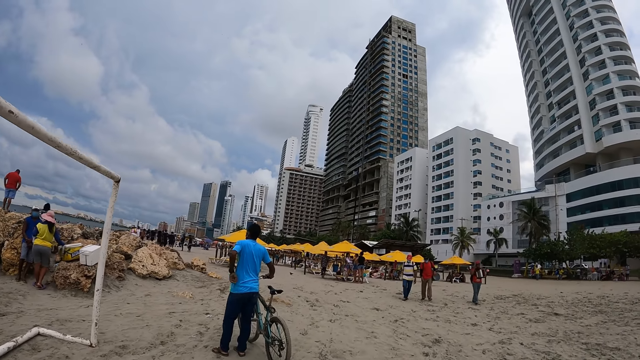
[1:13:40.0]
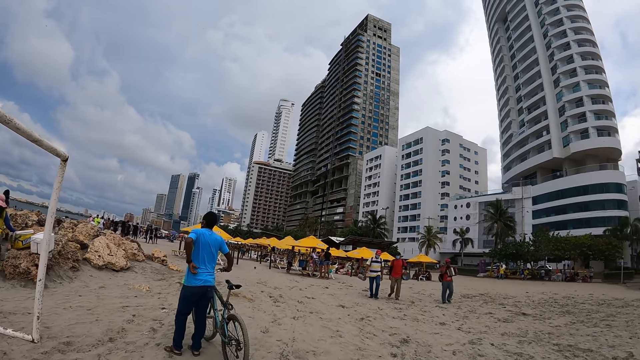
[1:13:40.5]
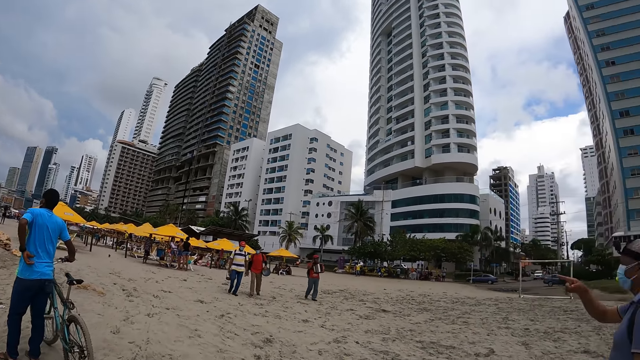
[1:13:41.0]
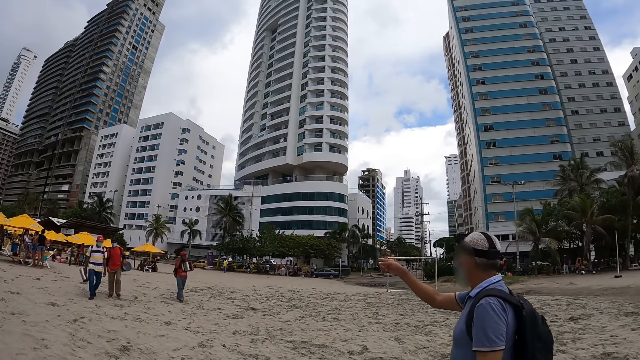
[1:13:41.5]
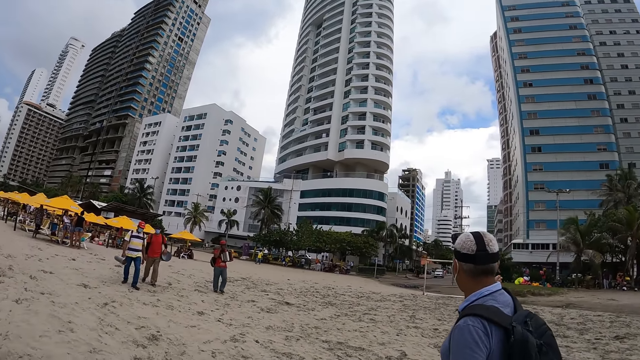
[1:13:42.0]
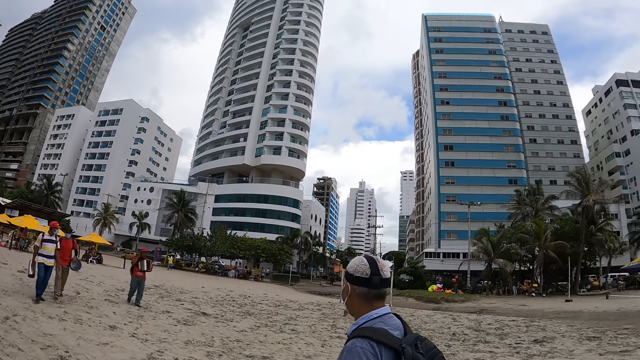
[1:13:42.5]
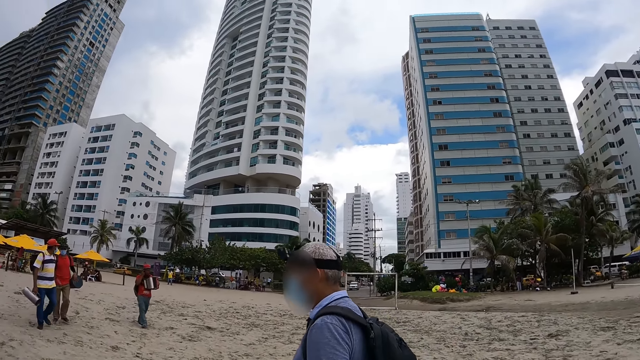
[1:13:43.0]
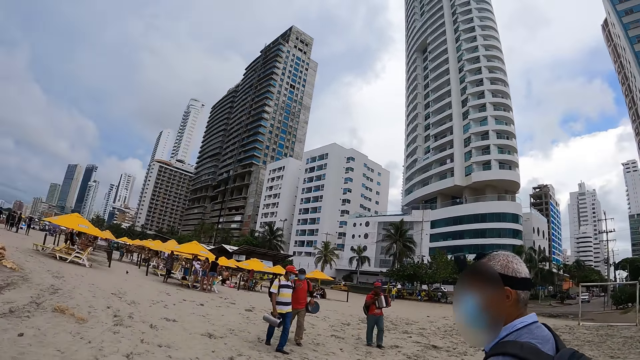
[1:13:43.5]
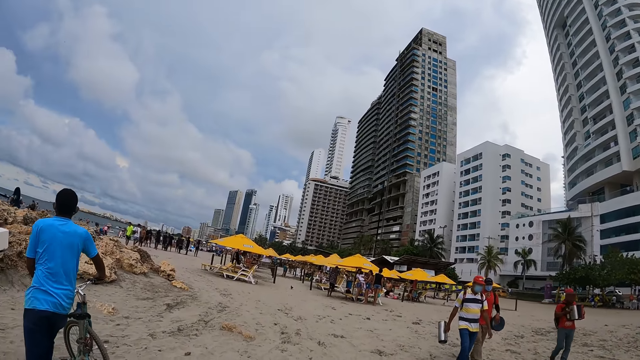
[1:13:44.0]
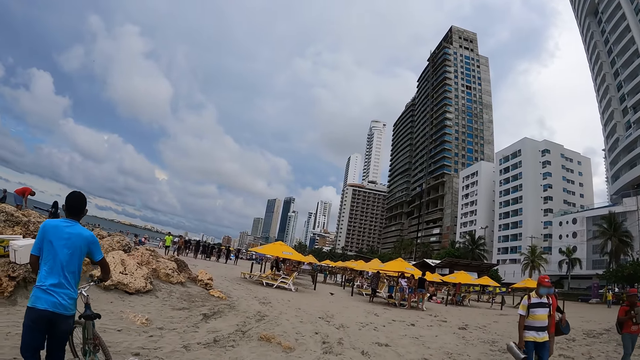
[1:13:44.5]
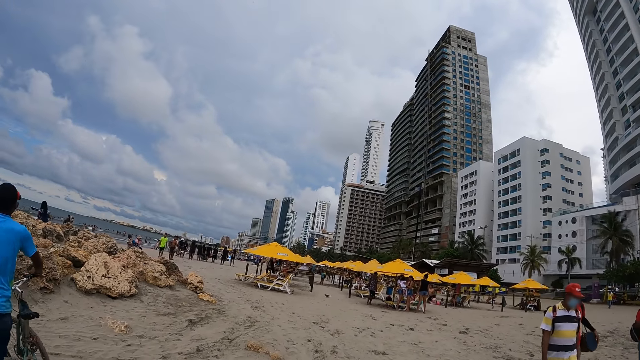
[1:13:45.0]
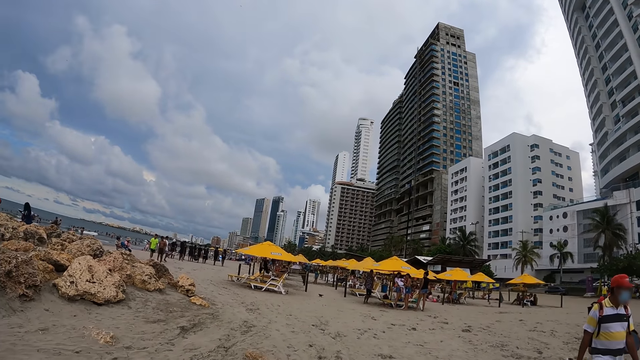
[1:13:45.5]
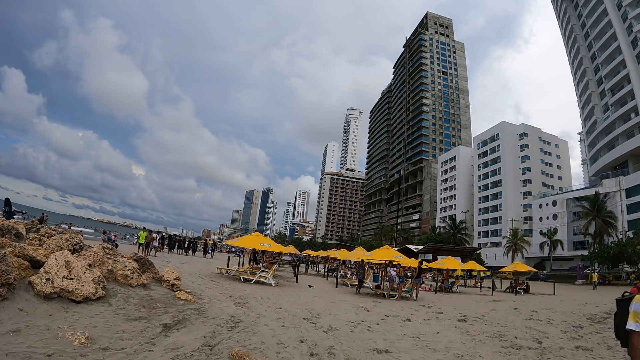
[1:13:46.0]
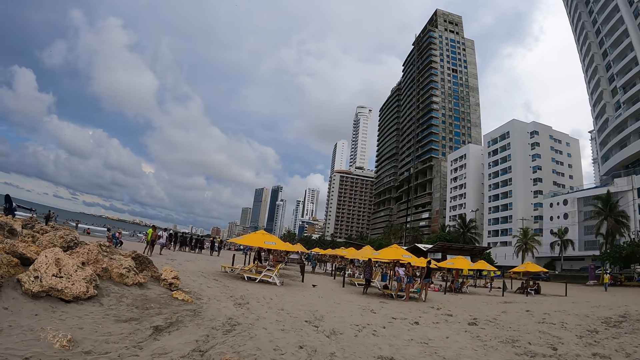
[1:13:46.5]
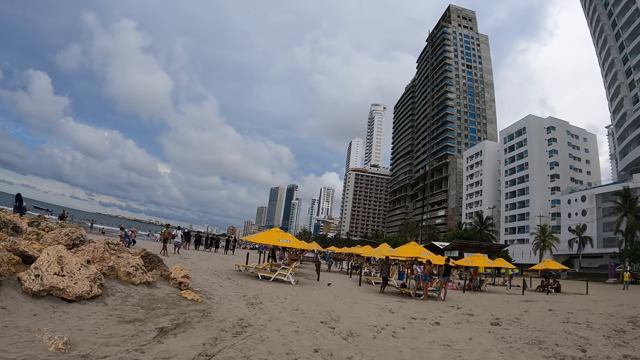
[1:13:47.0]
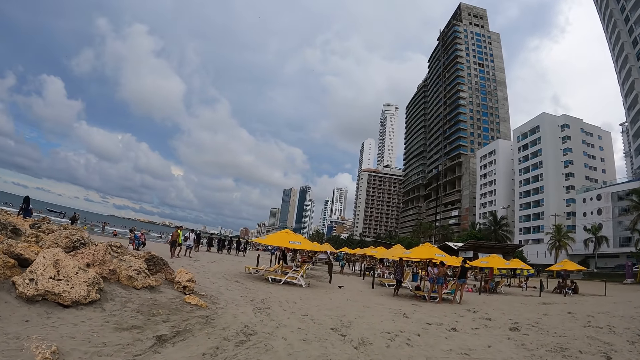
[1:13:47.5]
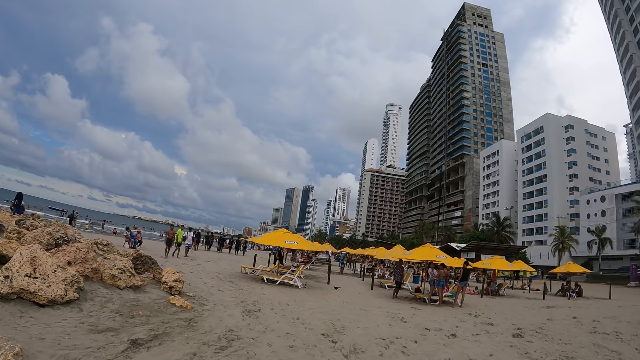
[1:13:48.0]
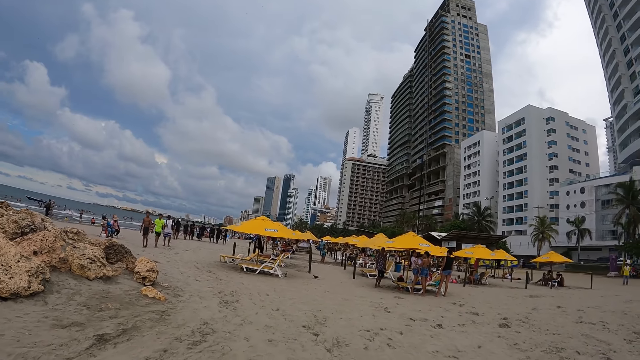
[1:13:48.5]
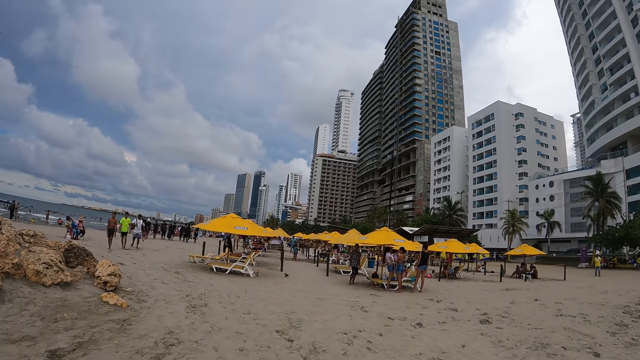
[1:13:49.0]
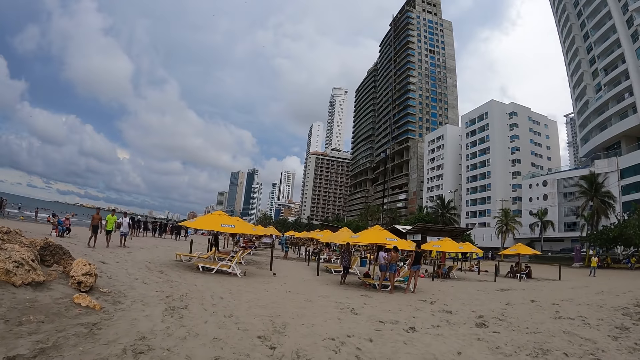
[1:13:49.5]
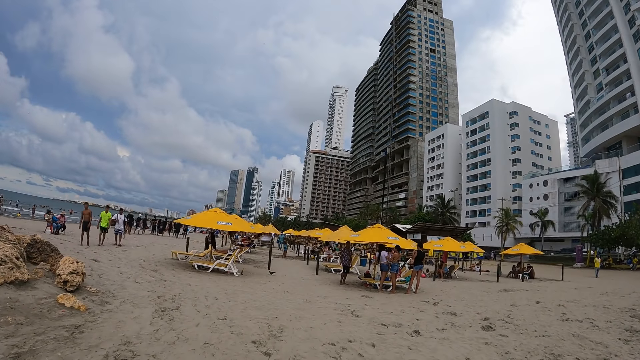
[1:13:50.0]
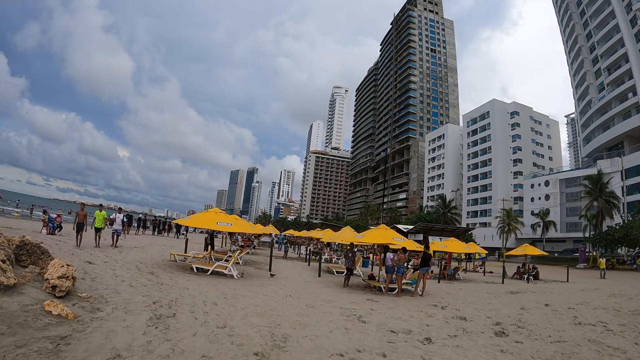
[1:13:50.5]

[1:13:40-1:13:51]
The camera wearer converses with a man. They look at a cyclist. They walk on the sand beach towards beach resting chairs.

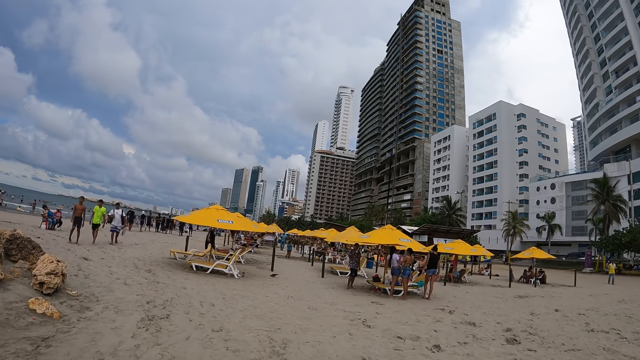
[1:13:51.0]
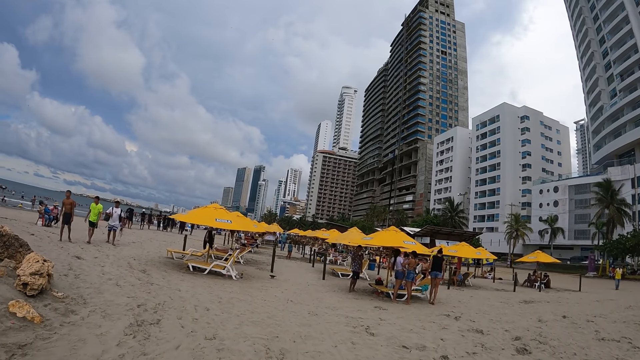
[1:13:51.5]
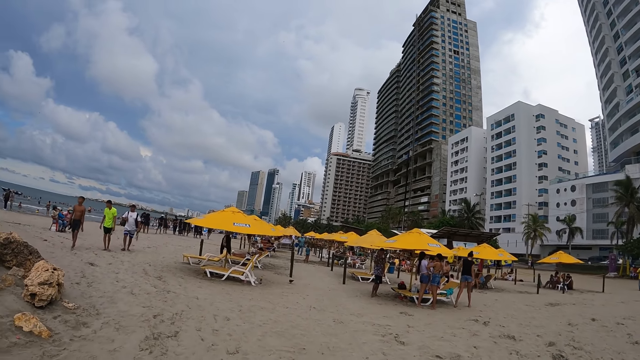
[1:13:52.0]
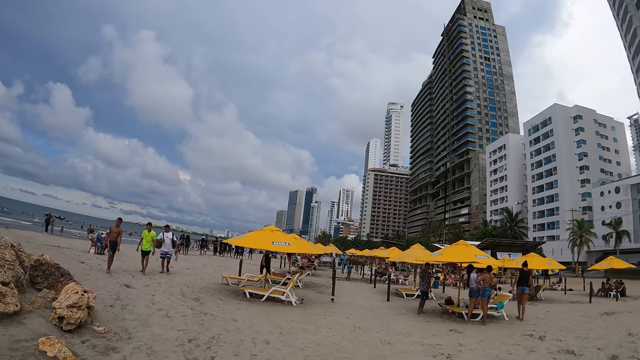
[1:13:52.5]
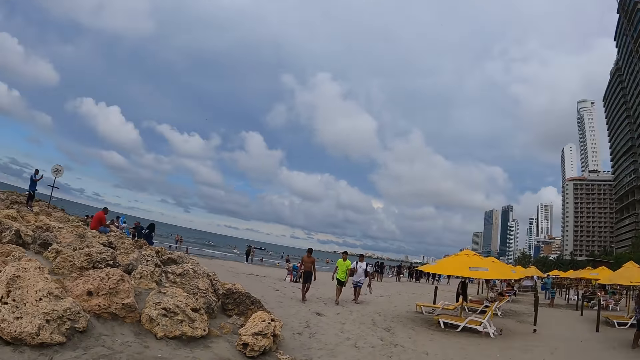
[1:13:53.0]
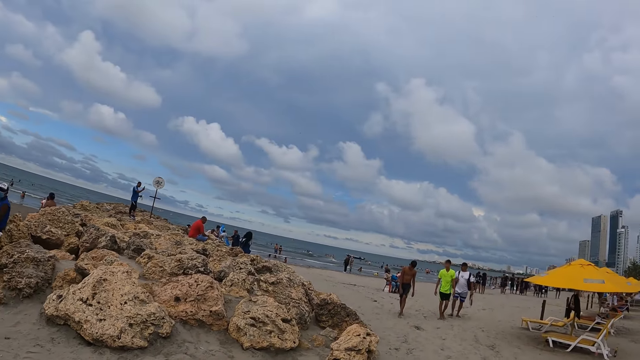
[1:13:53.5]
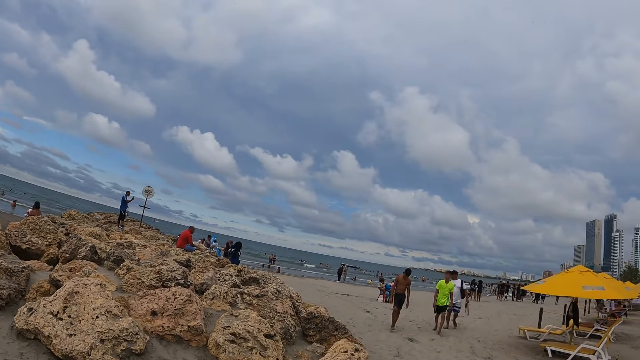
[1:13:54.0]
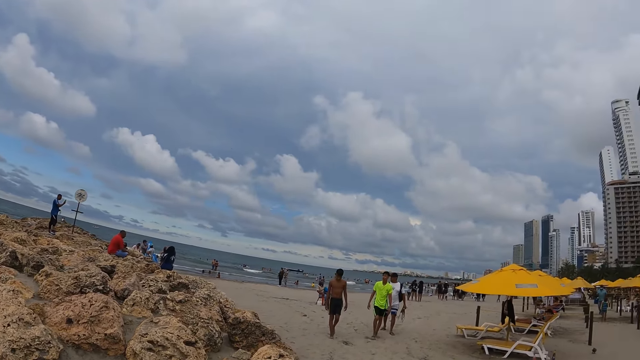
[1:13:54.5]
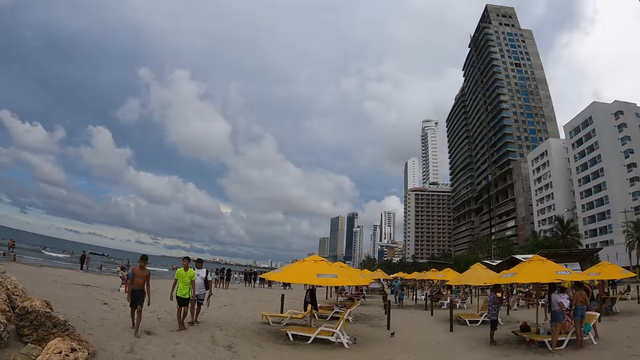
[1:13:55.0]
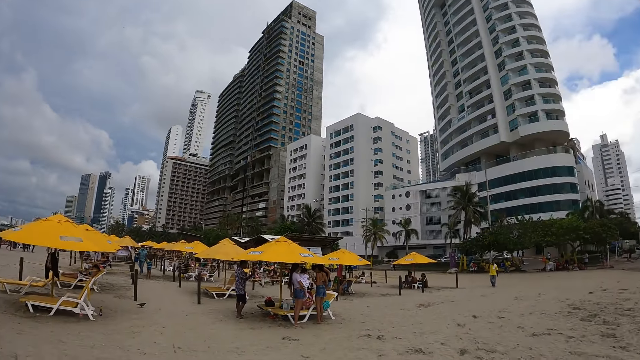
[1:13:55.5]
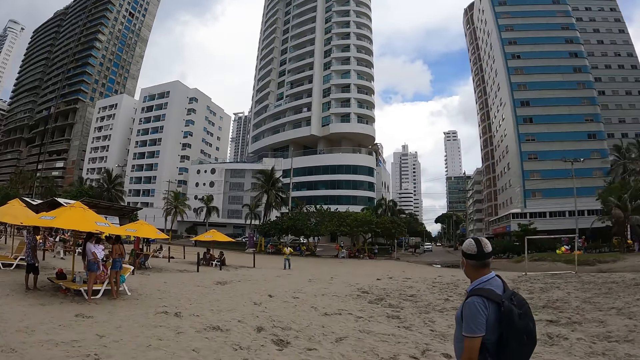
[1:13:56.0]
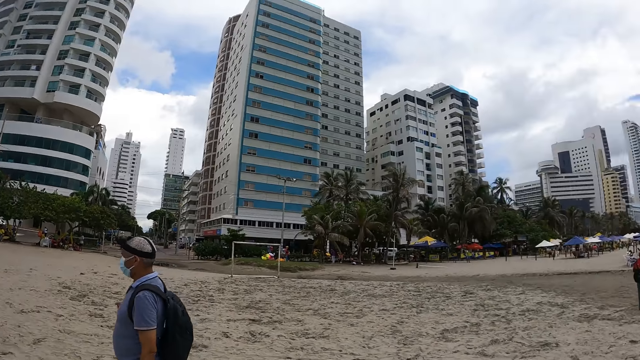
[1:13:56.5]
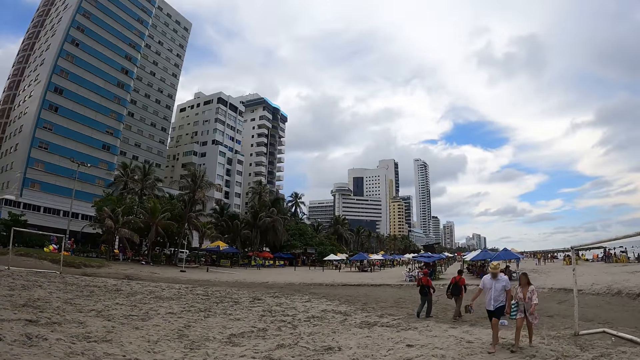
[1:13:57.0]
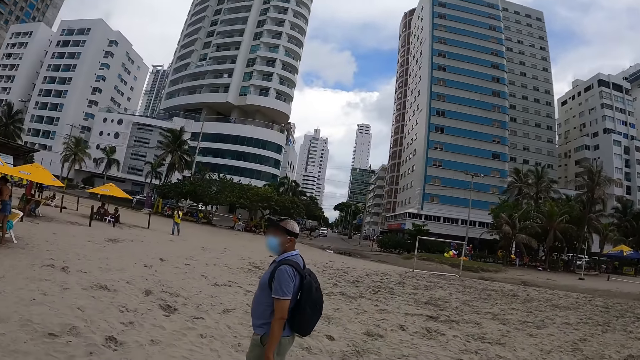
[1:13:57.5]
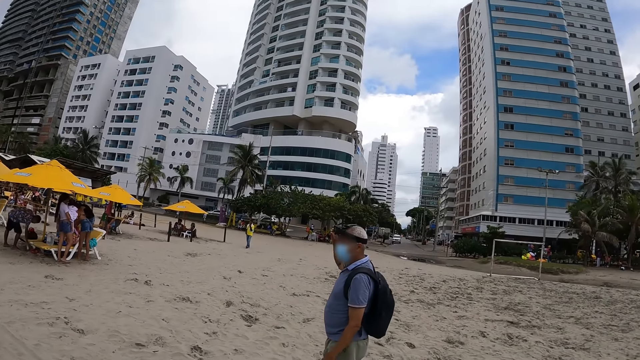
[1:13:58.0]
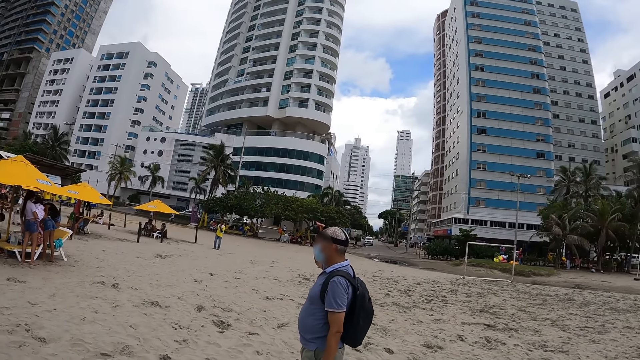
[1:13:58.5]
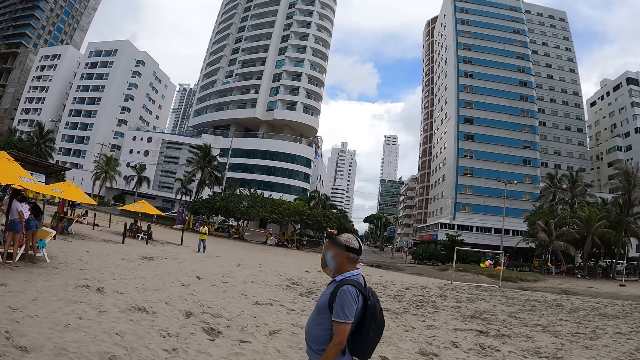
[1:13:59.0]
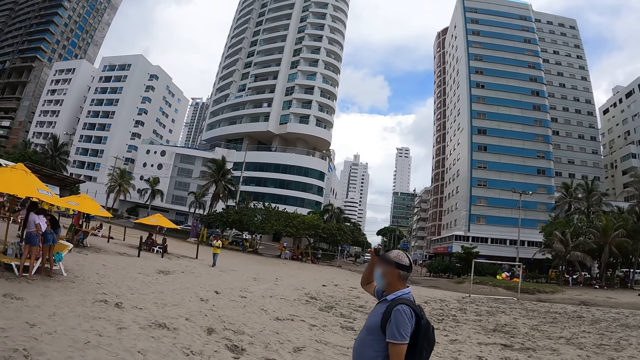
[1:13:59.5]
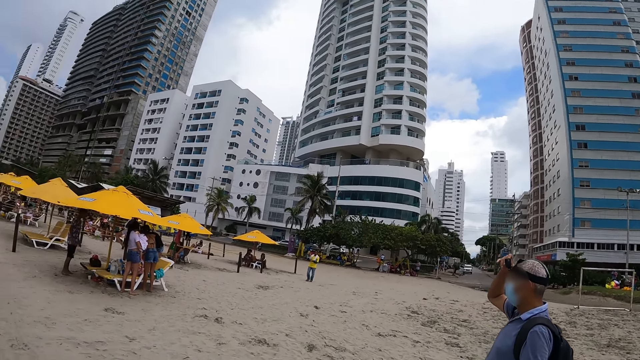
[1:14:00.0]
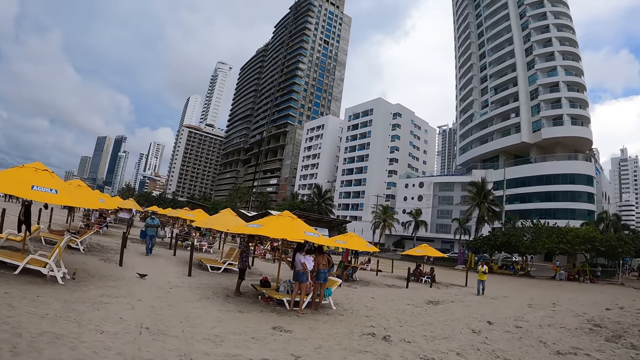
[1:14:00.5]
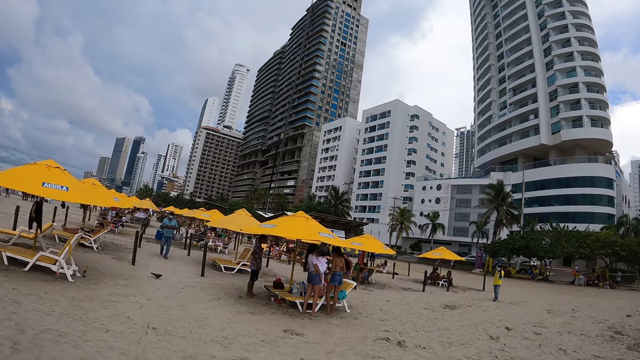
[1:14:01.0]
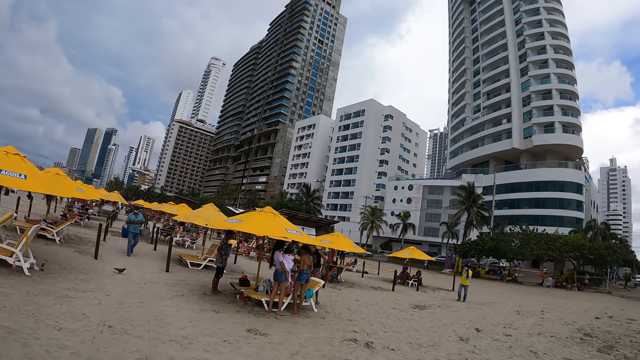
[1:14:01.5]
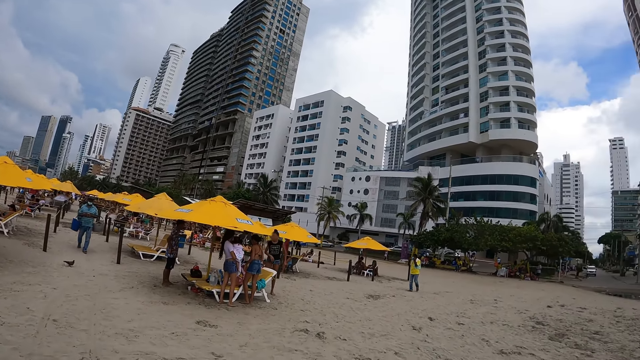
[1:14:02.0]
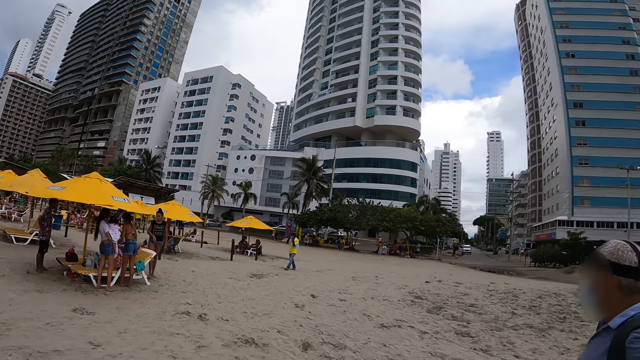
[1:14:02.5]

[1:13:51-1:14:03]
The camera wearer looks around. They look at beach rocks. They look at beach umbrellas. They look at a man. They look around. They converse with the man. They look at buildings.
